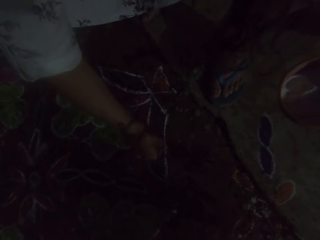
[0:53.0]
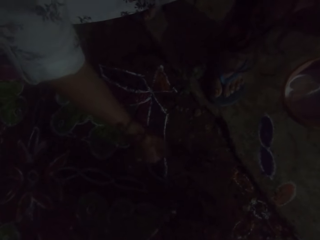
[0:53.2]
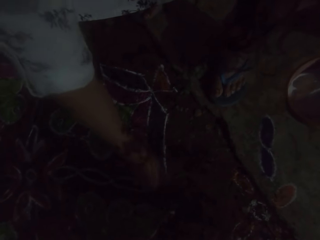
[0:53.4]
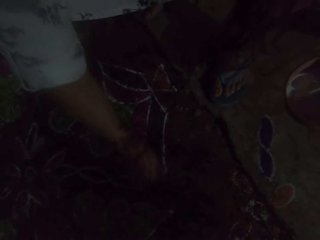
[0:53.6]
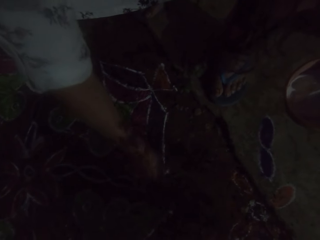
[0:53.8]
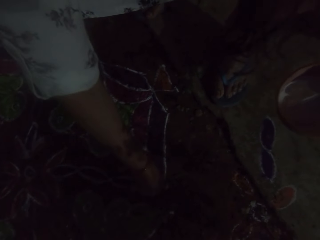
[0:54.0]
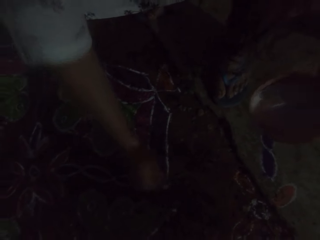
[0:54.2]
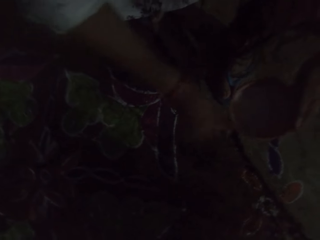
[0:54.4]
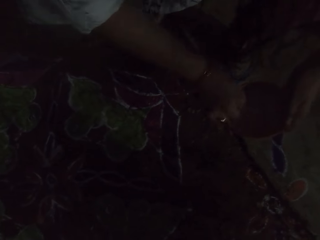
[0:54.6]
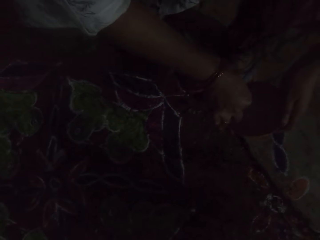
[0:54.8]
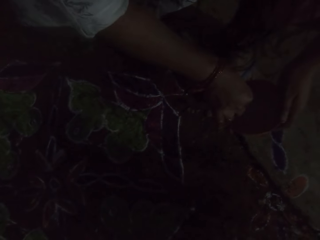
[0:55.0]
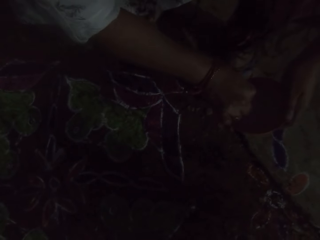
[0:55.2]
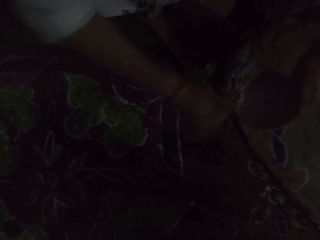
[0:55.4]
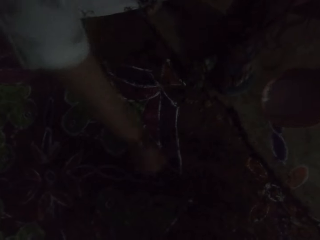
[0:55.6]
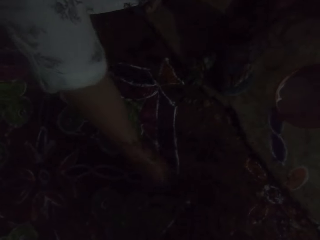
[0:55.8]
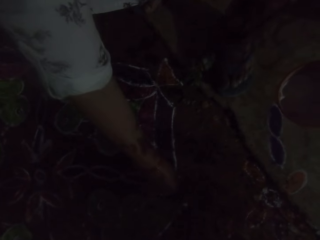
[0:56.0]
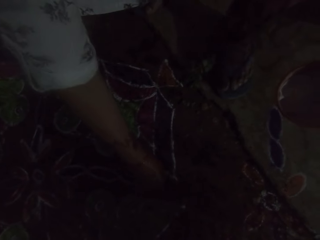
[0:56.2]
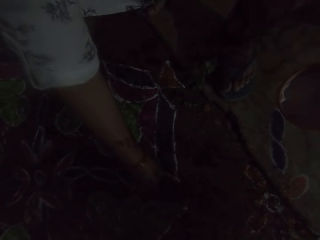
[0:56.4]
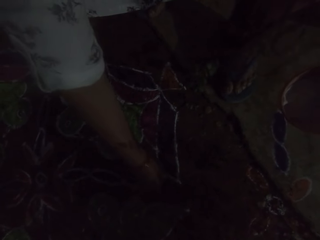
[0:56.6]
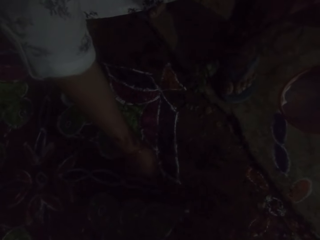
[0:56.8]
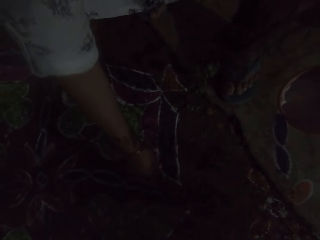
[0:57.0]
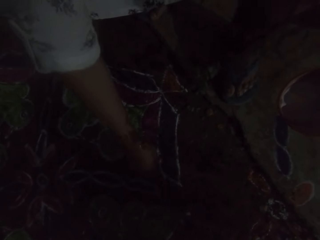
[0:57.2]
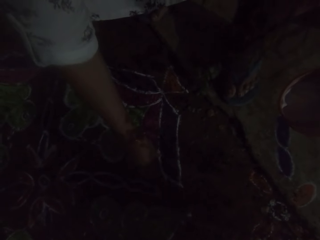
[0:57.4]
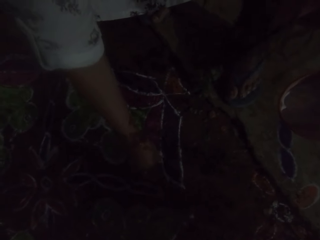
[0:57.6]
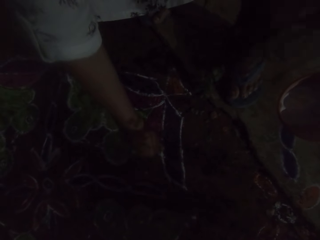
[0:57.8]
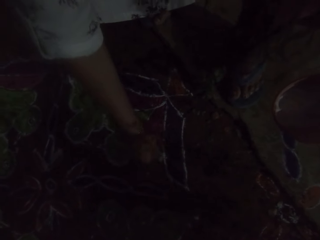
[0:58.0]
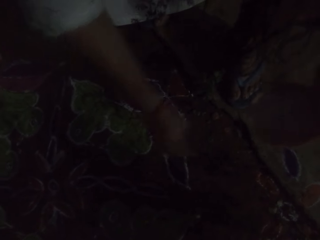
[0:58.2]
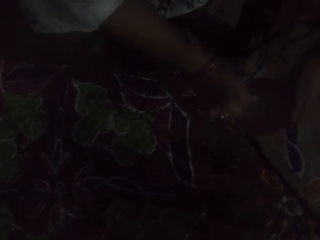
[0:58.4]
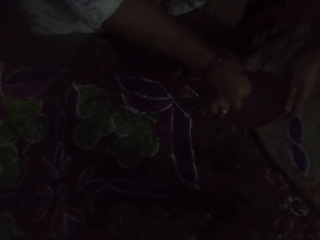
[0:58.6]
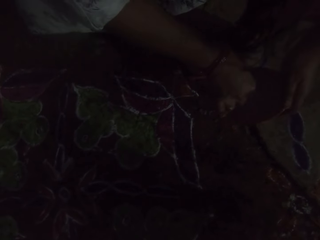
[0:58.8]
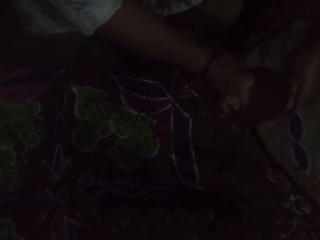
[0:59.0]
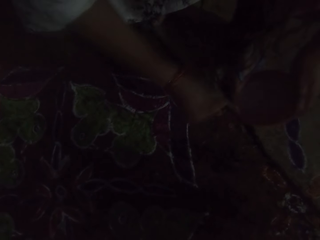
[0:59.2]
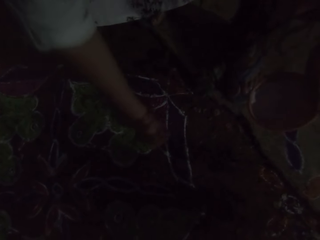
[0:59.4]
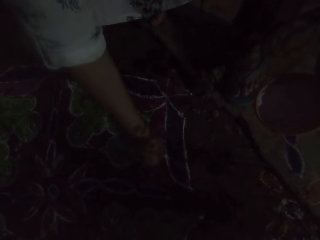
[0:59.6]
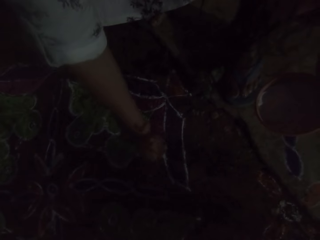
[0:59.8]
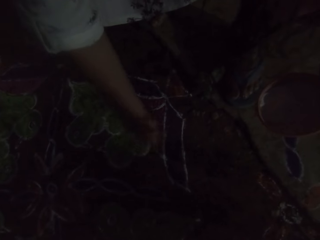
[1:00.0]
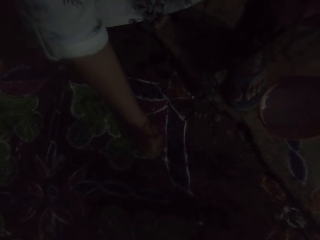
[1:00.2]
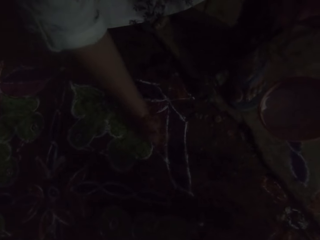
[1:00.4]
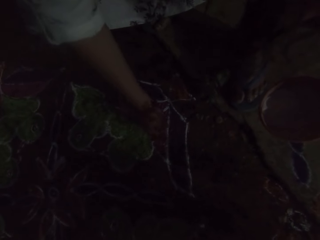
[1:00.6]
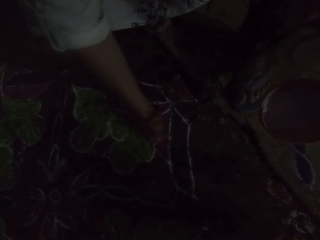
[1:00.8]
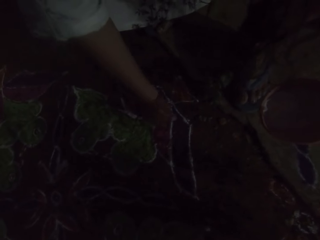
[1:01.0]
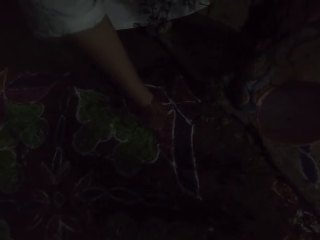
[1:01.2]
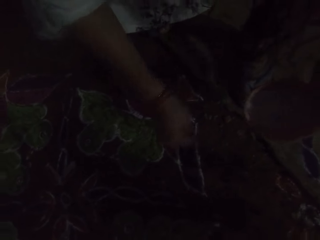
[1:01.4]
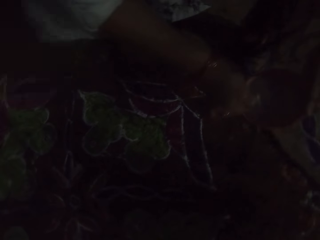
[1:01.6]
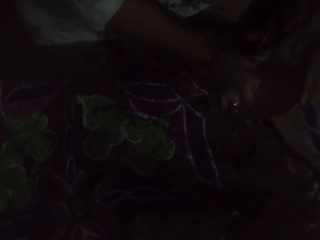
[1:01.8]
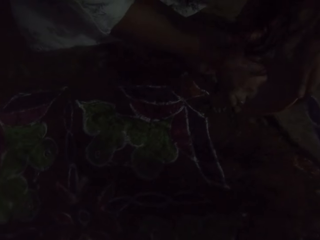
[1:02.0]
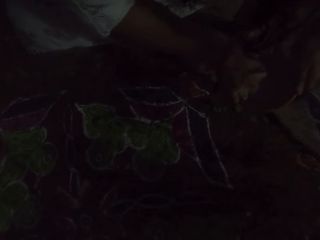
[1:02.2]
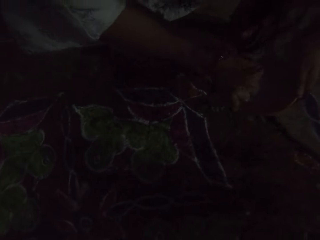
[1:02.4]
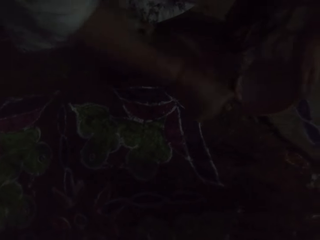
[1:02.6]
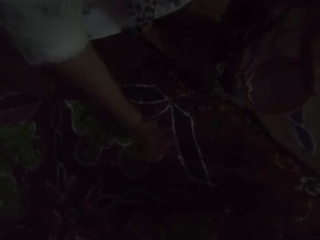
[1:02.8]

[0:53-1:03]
The camera wearer takes some Rangoli powder from the plate of Rangoli powder in her left hand with her right hand. She decorates the floor with the Rangoli powder in her right hand. She takes some Rangoli powder from the plate of Rangoli powder in her left hand with her right hand. She decorates the floor with the Rangoli powder in her right hand. She takes some Rangoli powder from the plate of Rangoli powder in her left hand with her right hand.

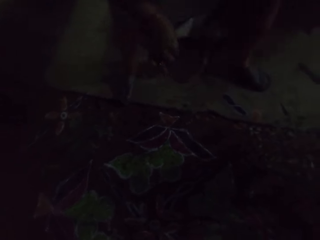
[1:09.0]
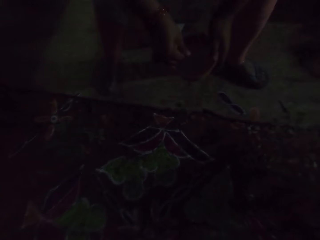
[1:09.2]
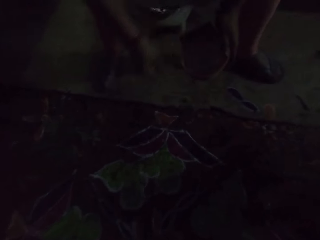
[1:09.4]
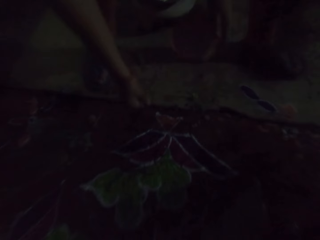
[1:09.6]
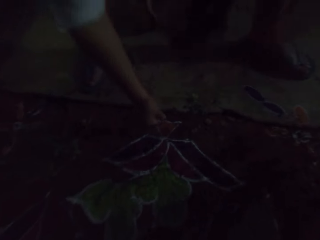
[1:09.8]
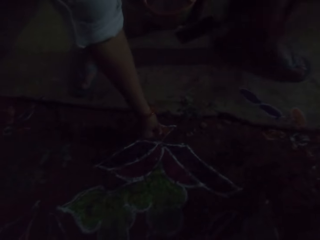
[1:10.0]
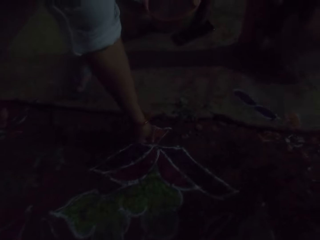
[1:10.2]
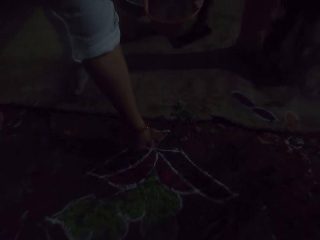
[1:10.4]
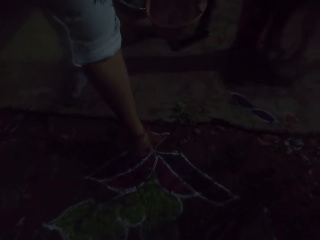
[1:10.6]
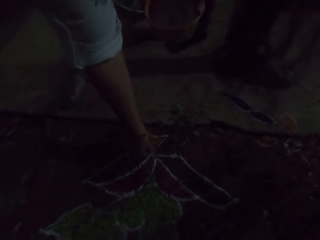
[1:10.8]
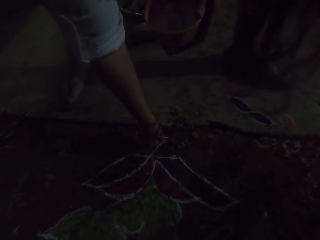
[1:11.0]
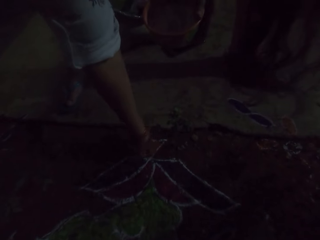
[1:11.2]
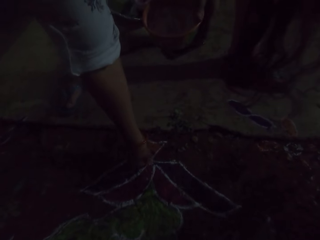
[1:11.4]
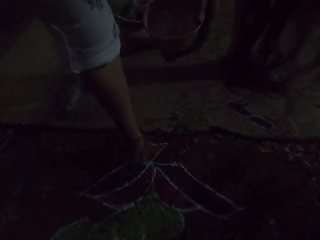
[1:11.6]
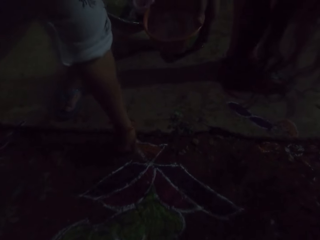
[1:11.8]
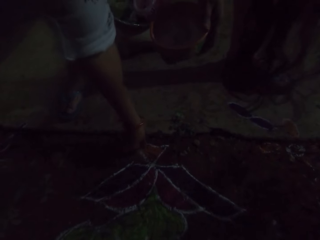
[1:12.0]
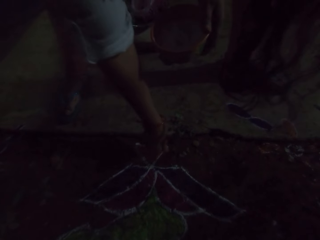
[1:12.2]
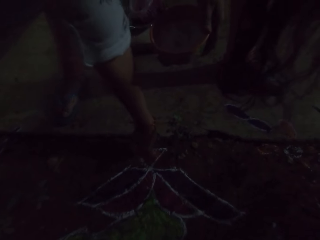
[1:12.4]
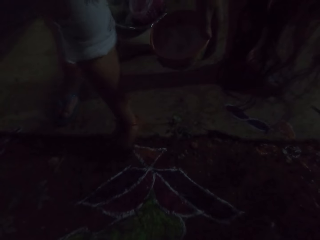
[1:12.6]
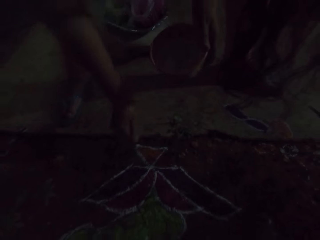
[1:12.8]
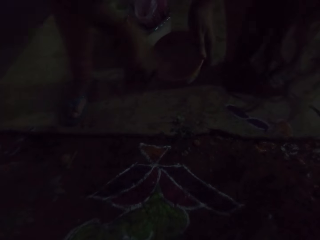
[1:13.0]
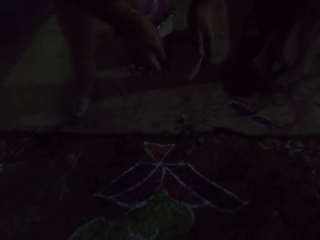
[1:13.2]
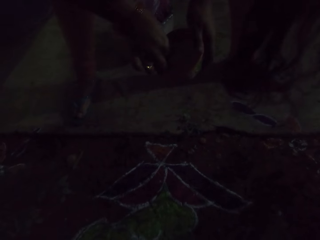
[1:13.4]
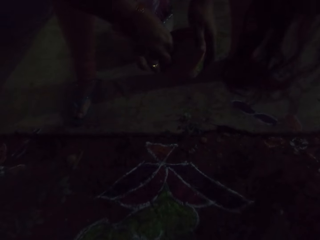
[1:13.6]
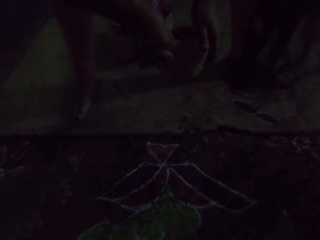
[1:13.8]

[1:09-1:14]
The camera wearer decorates the floor with the Rangoli powder in her right hand. She takes some Rangoli powder from the plate of Rangoli powder in her left hand with her right hand.

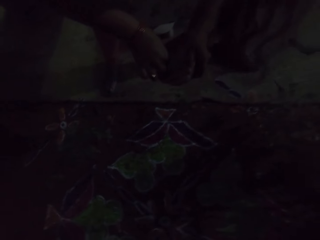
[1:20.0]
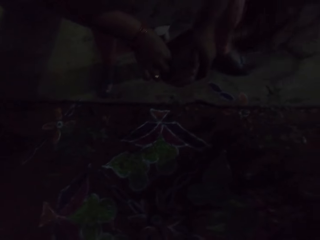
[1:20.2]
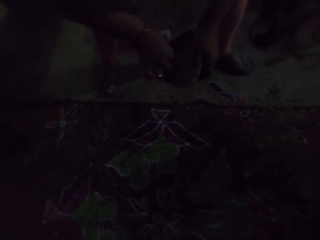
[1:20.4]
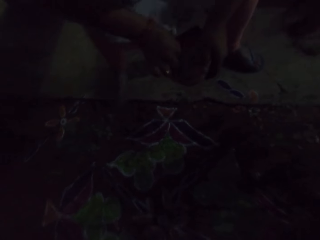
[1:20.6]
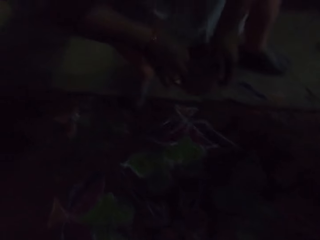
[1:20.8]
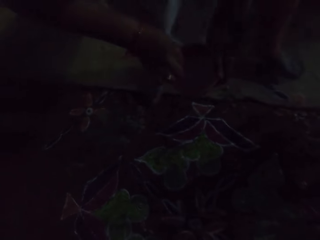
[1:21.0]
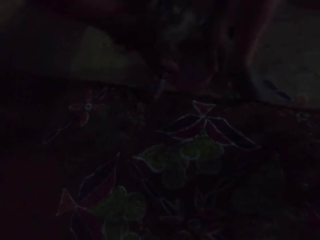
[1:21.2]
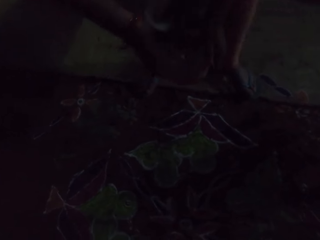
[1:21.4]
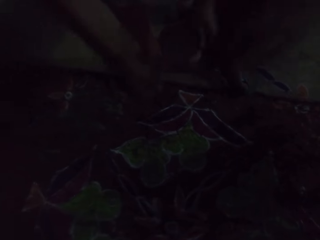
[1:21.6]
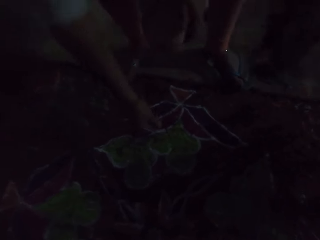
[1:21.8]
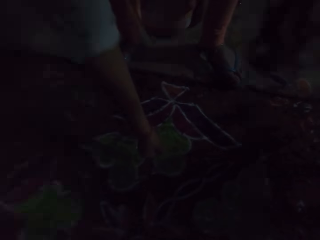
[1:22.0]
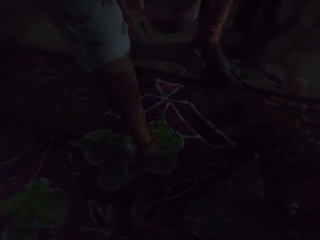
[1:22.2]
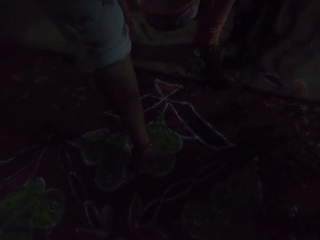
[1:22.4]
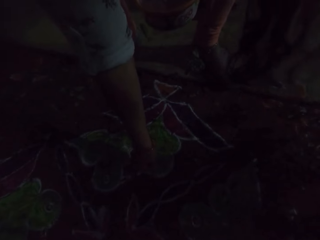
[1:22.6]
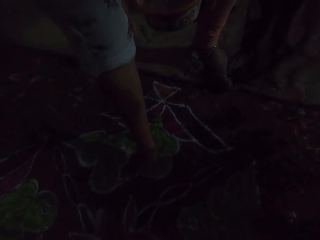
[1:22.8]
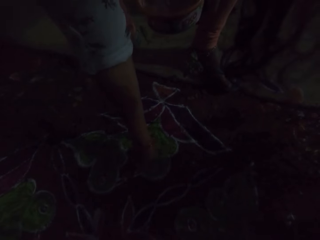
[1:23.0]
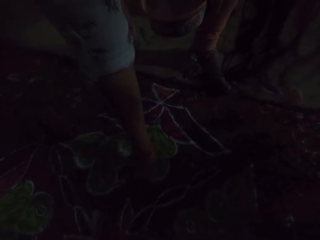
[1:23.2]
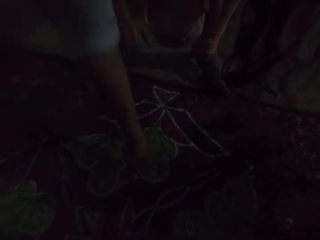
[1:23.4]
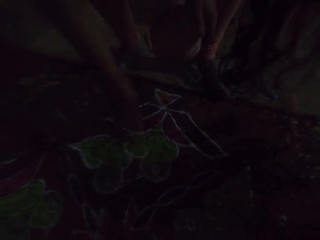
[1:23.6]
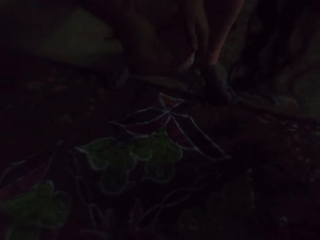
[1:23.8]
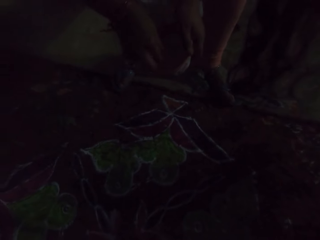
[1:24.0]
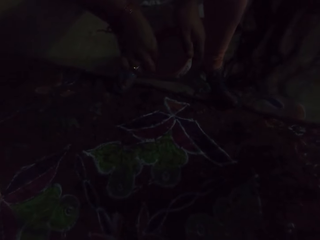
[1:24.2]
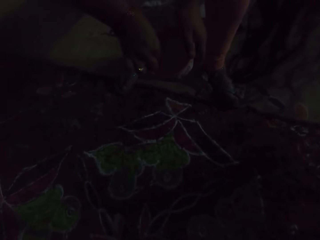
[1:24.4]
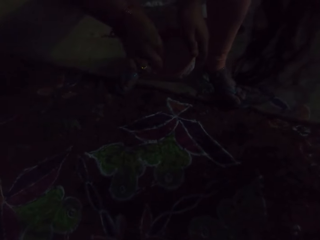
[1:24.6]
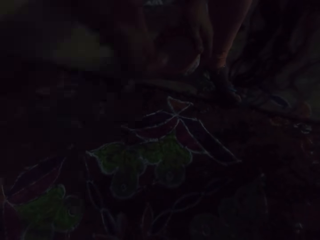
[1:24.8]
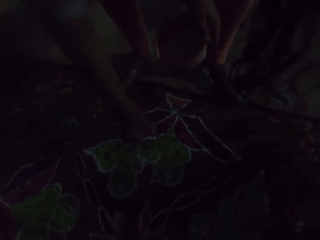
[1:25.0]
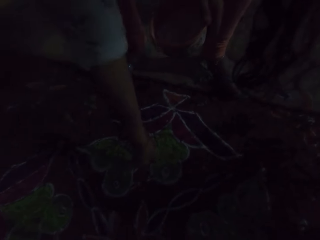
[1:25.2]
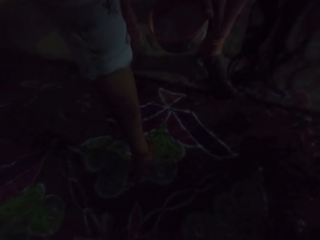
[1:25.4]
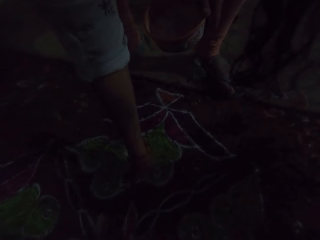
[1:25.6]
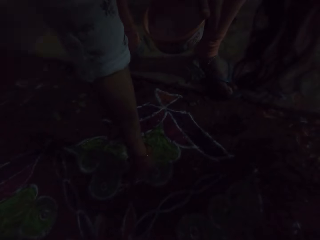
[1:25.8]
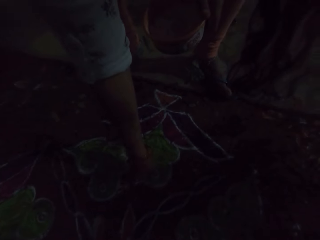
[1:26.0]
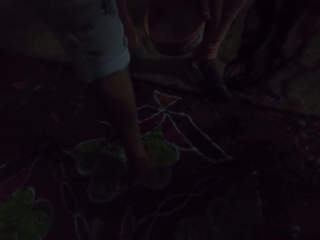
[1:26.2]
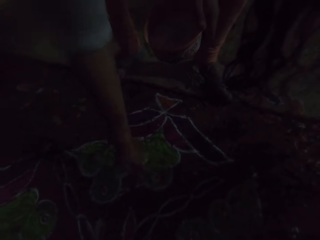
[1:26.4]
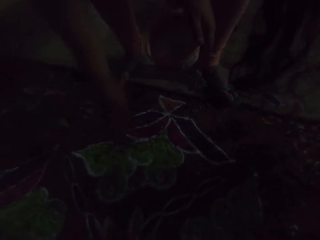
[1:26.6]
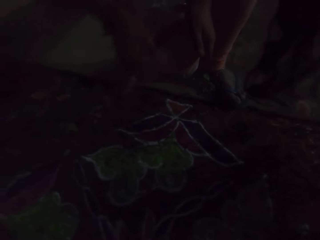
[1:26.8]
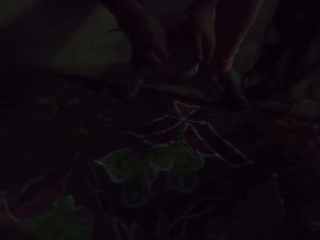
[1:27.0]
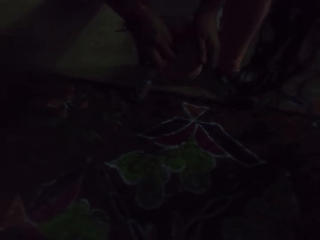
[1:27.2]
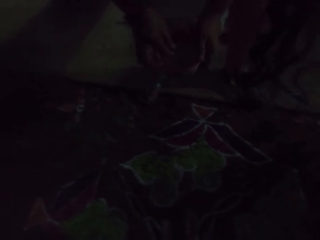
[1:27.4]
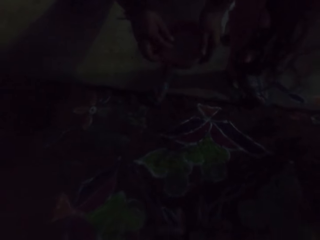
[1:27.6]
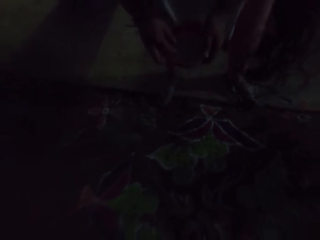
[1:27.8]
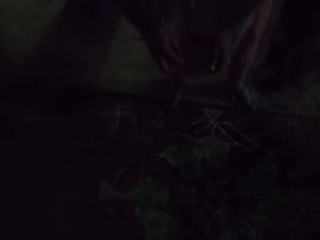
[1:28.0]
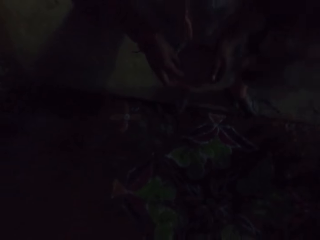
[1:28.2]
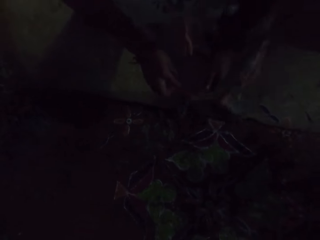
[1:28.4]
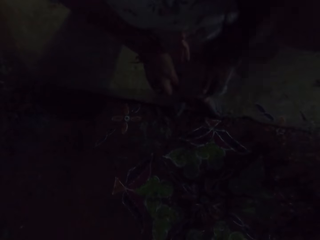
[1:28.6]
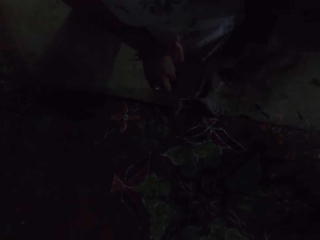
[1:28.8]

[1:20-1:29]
The camera wearer scoops the drawing or Rangoli powder from the bowl or plate. She walks around the area. She decorates the floor with the Rangoli powder in her right hand. She takes some Rangoli powder from the plate of Rangoli powder in her left hand with her right hand. She decorates the floor with the Rangoli powder in her right hand. She touches the Rangoli powder in the plate of Rangoli powder in her left hand with her right hand. She scoops the drawing powder from the bowl.
